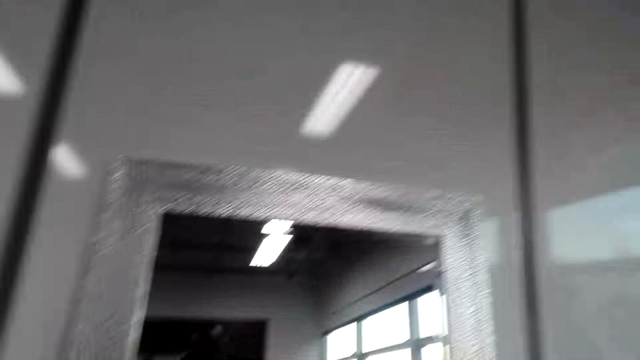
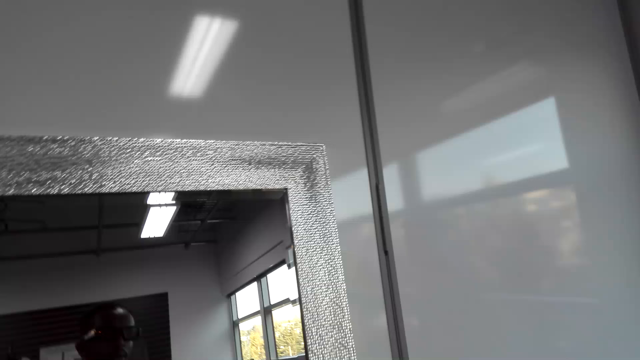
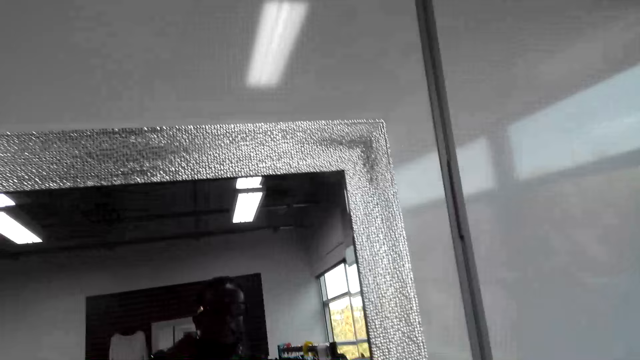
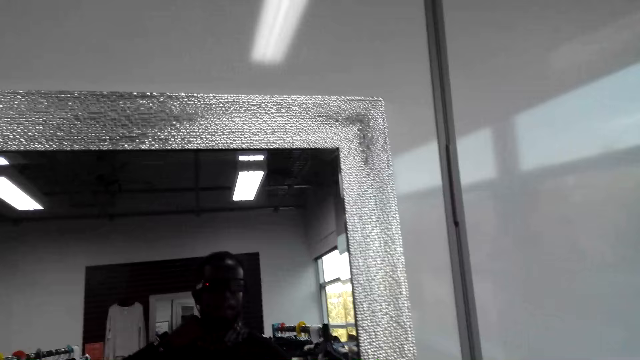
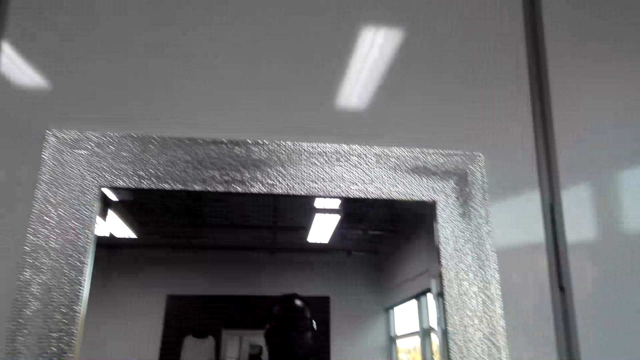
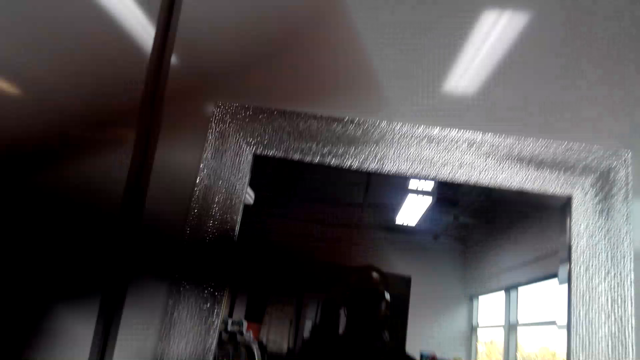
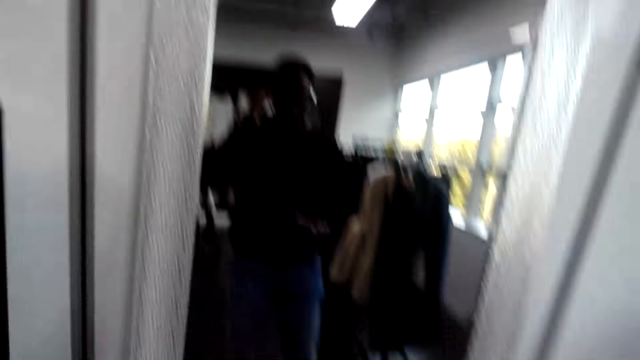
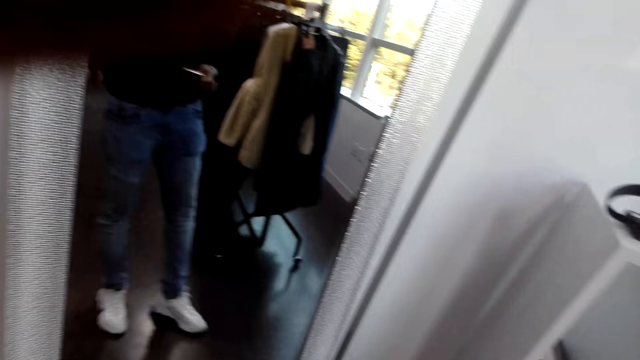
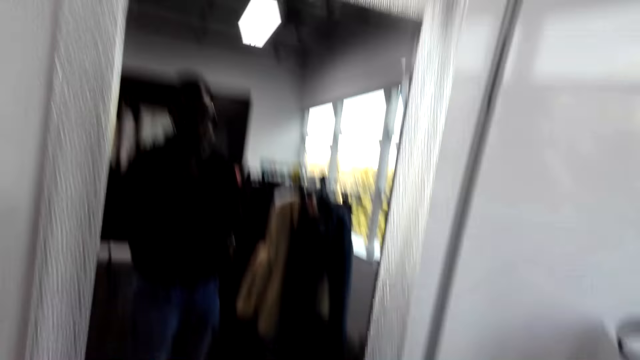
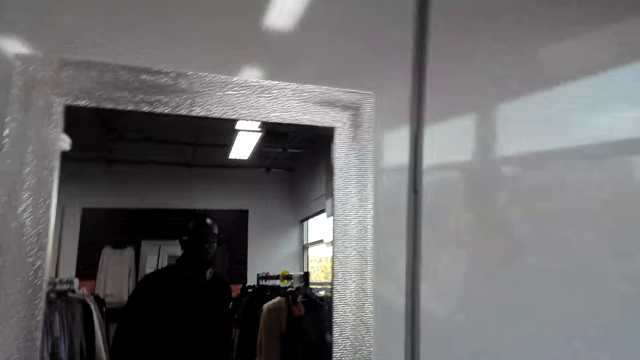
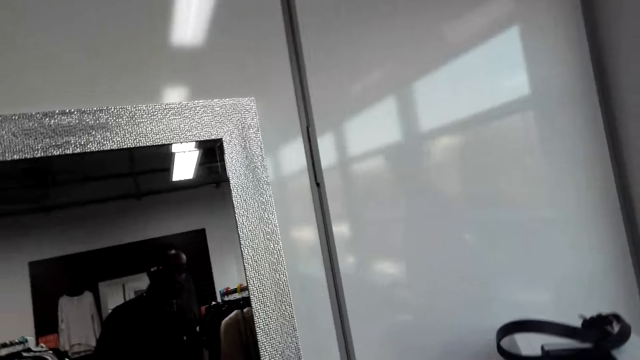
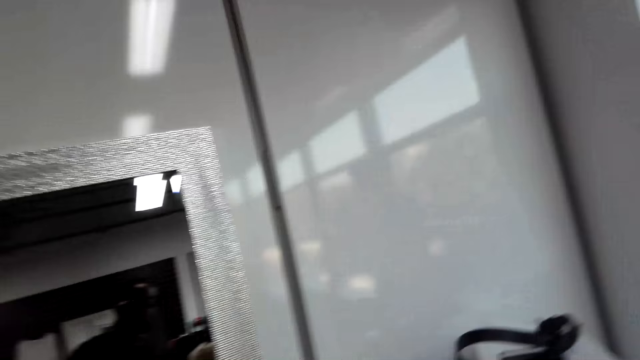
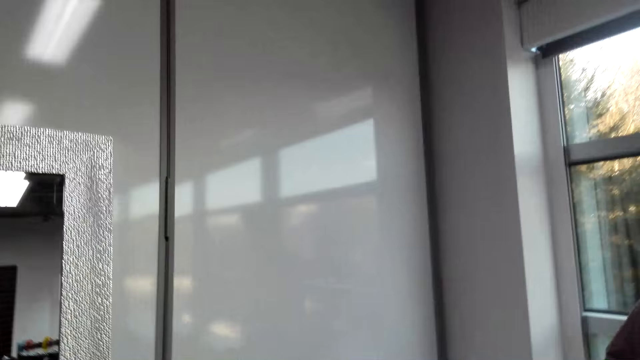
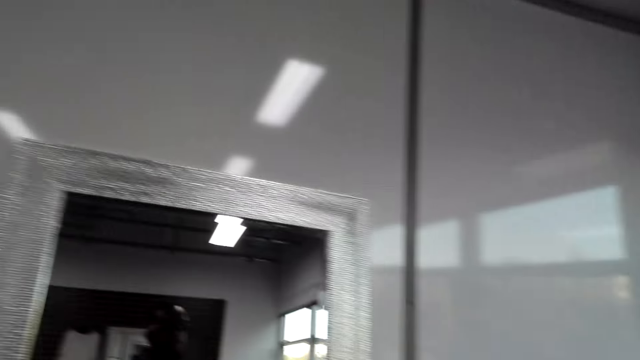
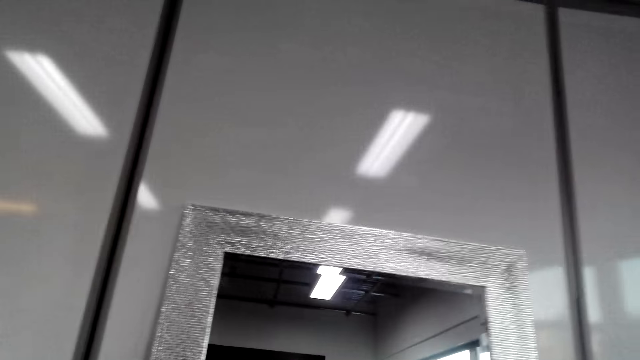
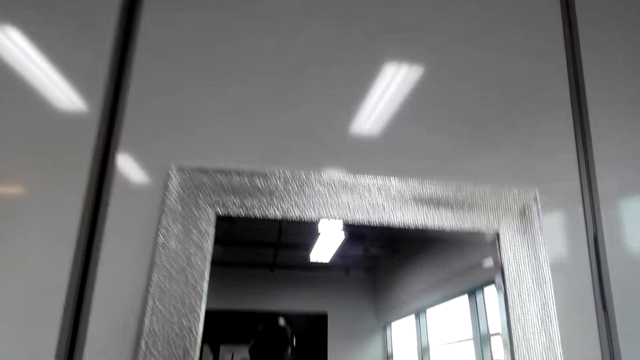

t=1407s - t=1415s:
The camera wearer looks in the mirror.

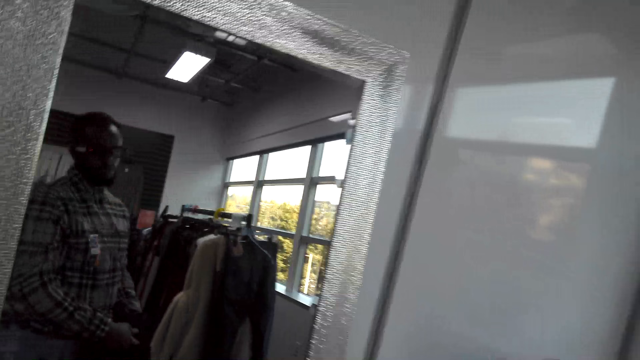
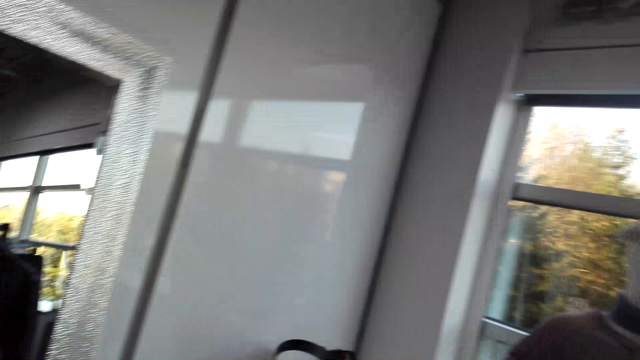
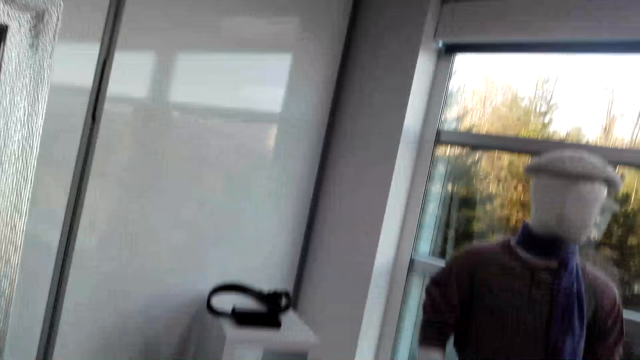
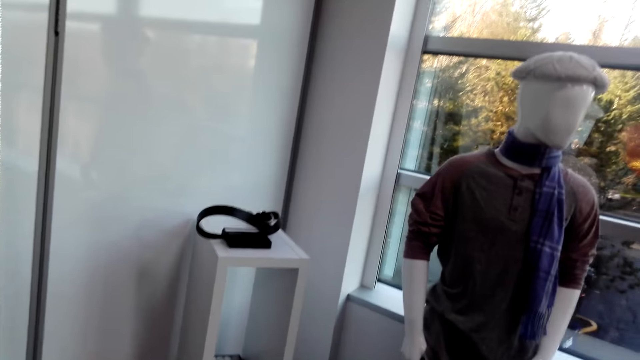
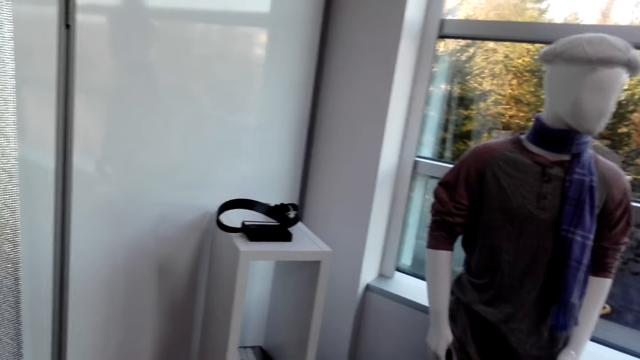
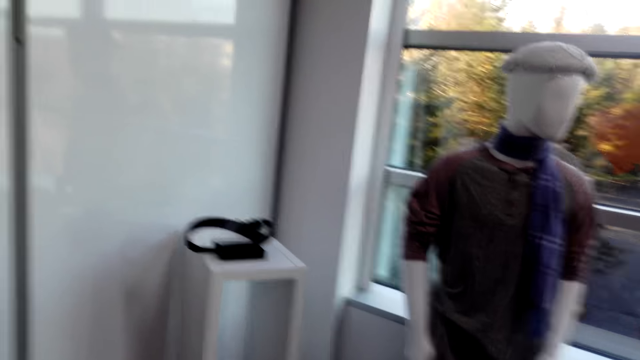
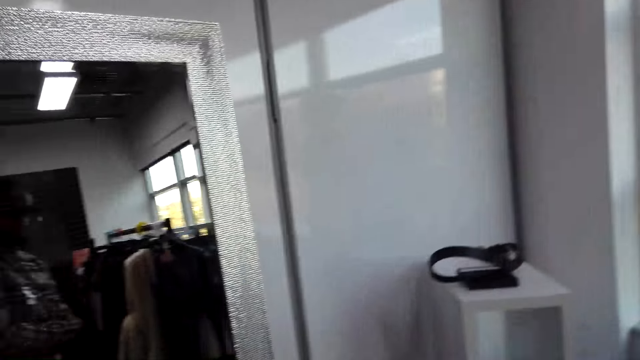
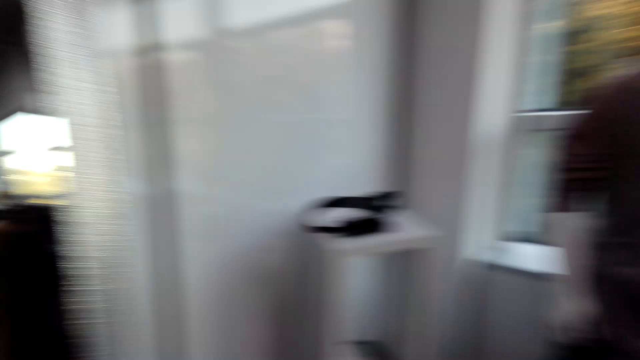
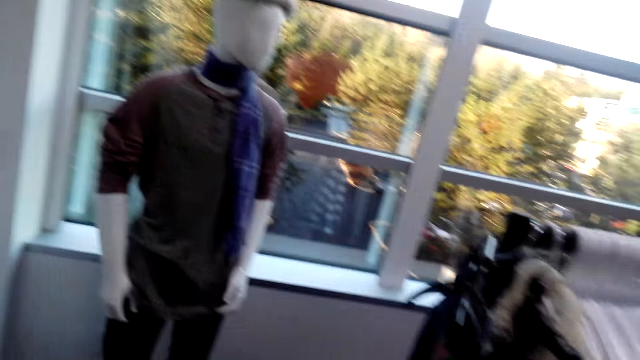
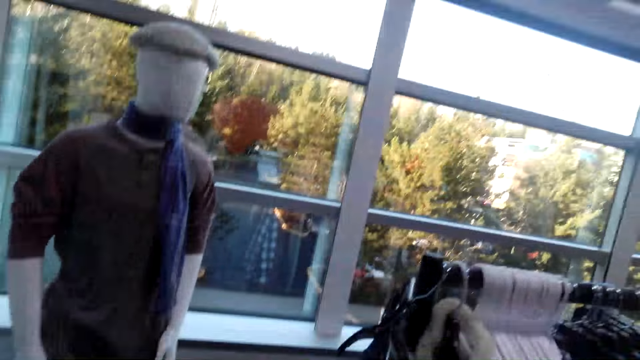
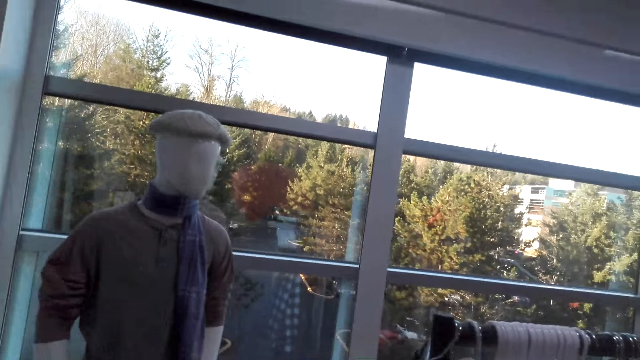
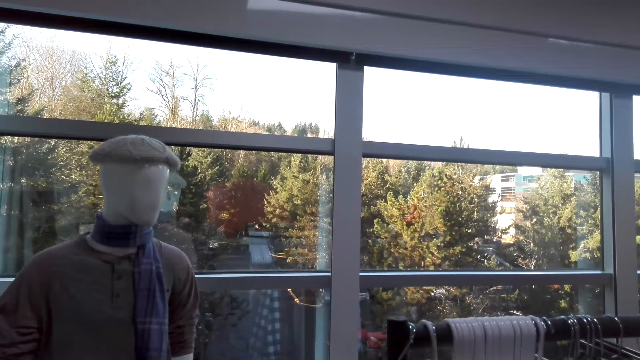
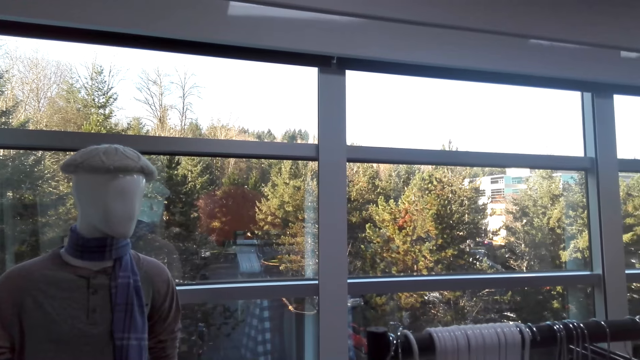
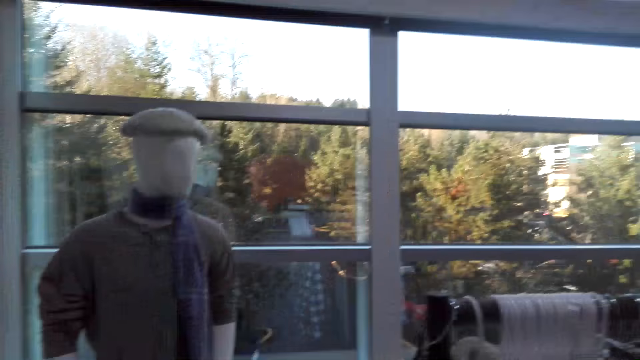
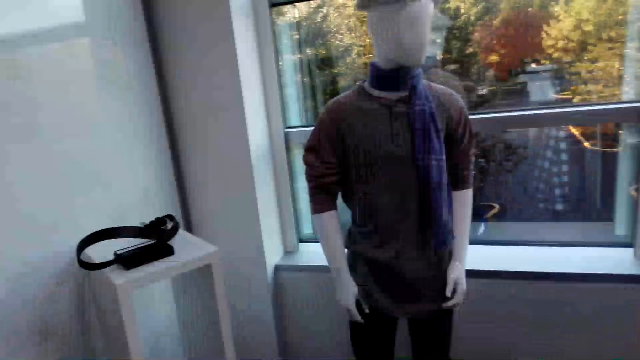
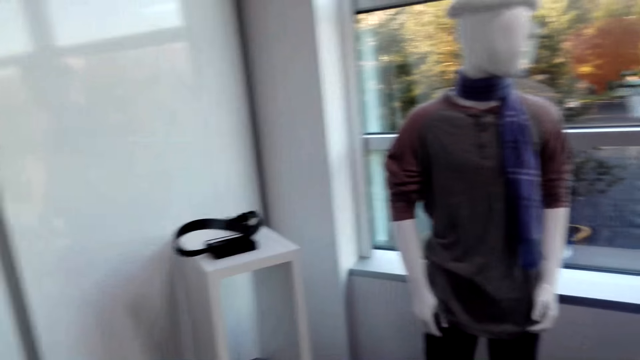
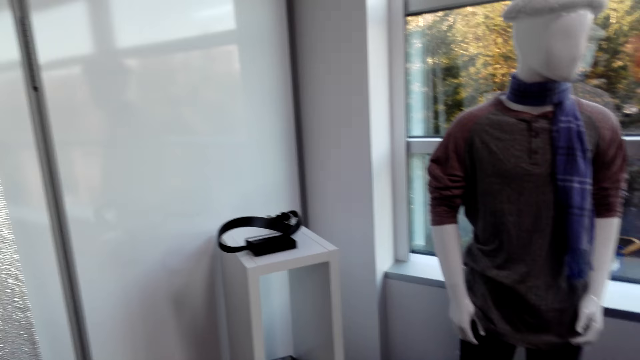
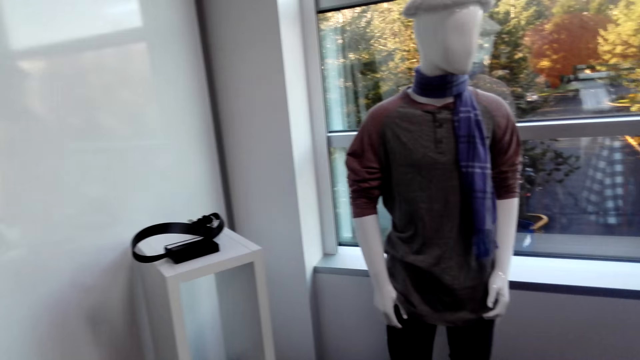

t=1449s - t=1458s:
The camera wearer looks around.

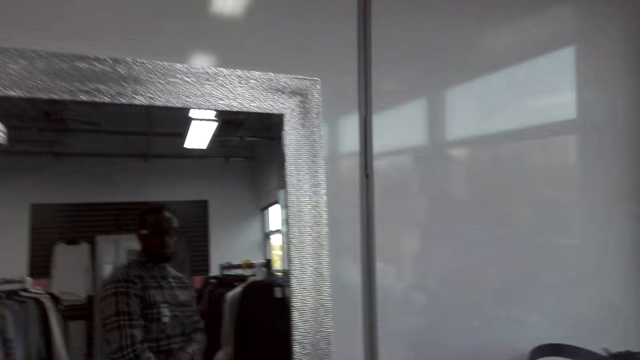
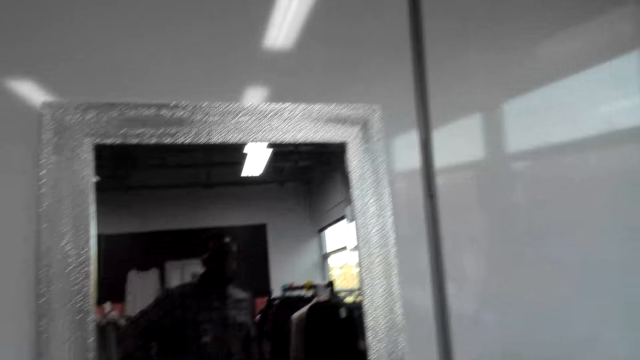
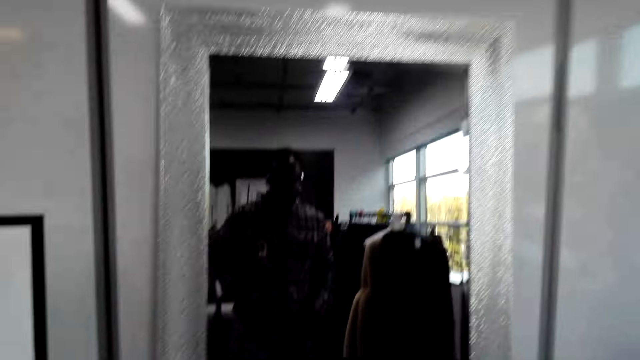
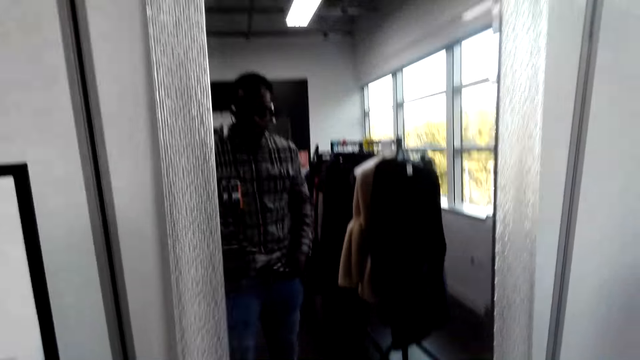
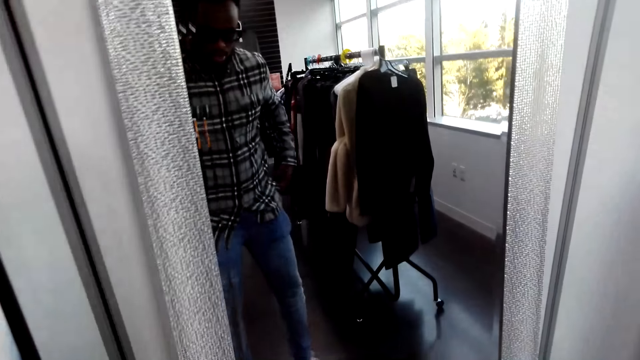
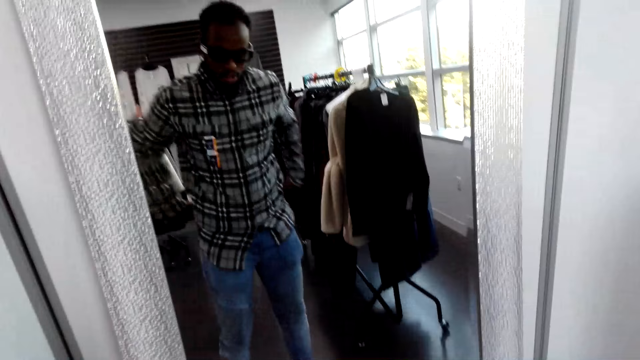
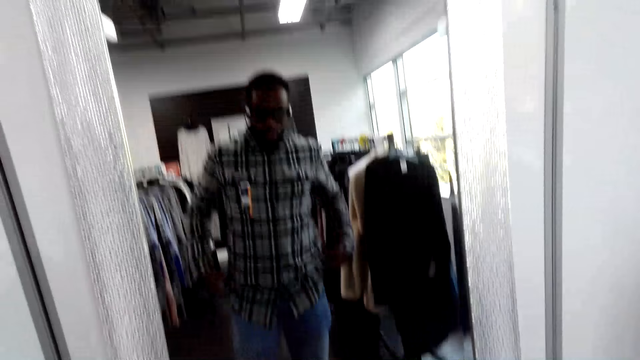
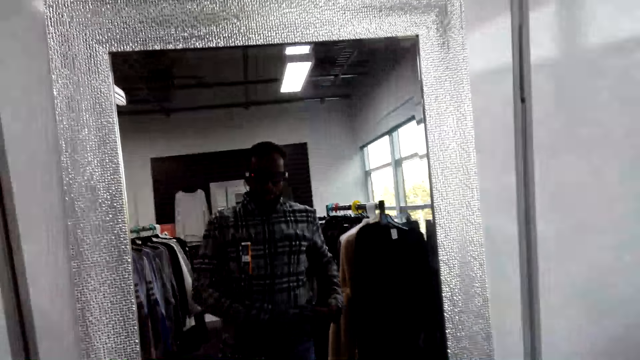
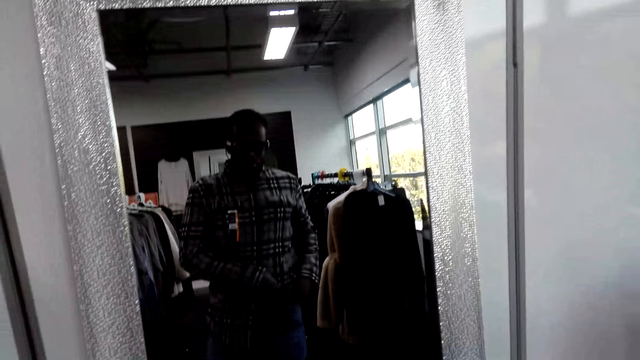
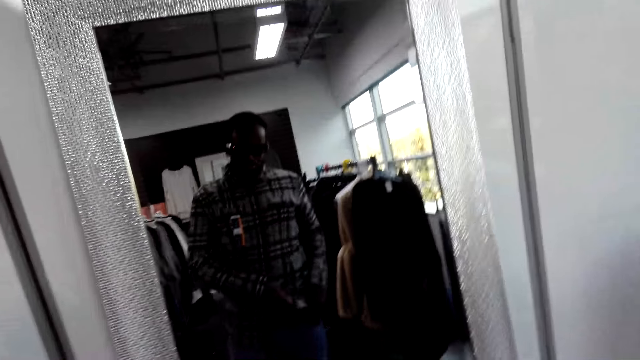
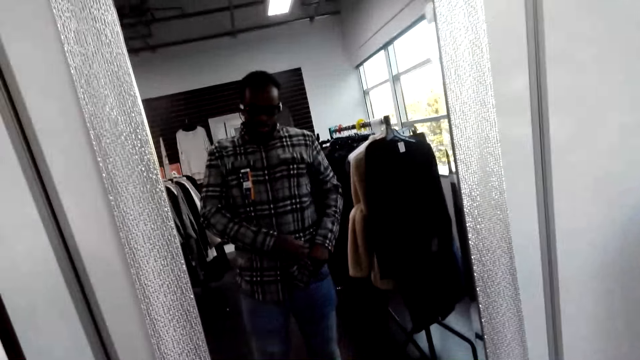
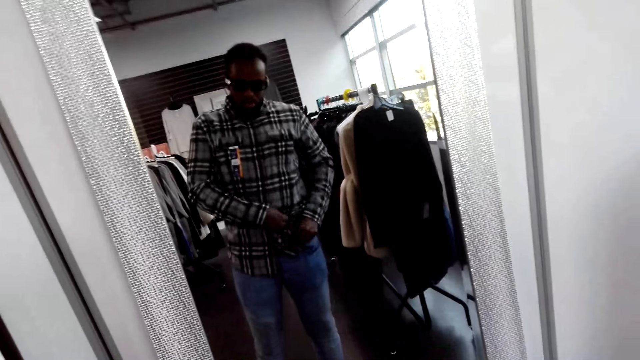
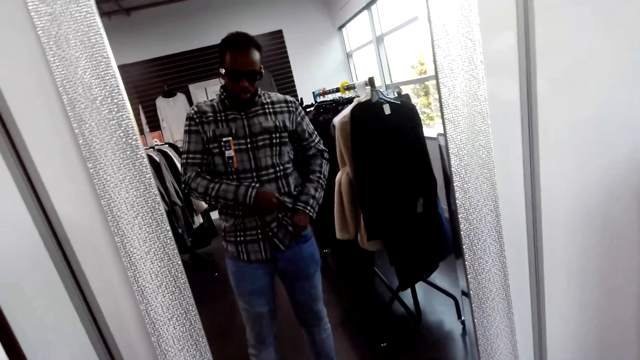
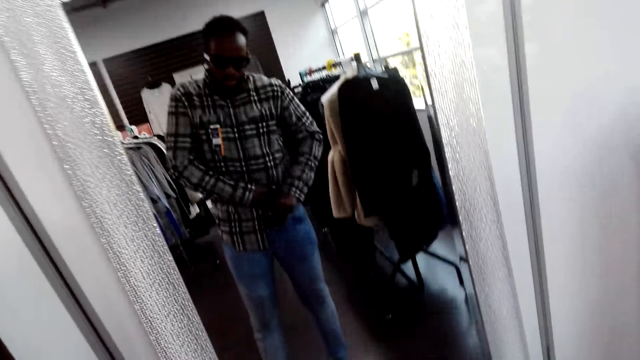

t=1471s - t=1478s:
The camera wearer looks at himself at the mirror on the wall.
